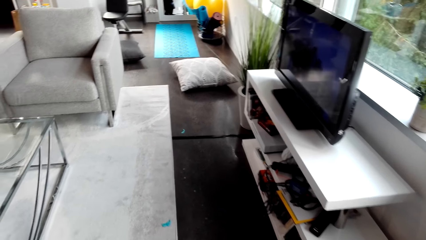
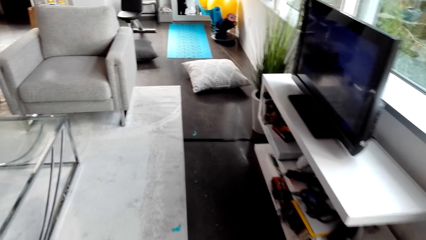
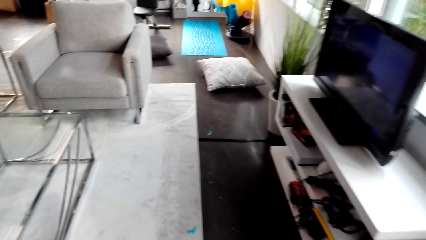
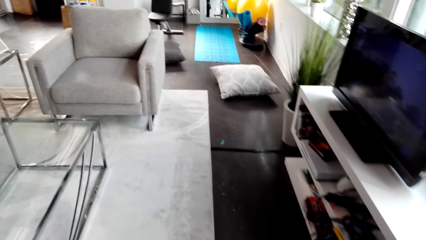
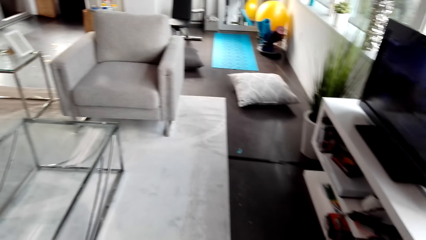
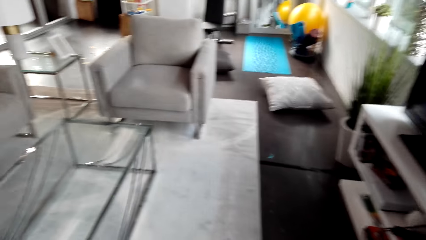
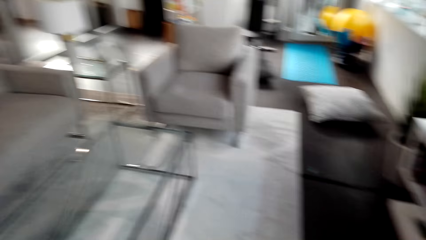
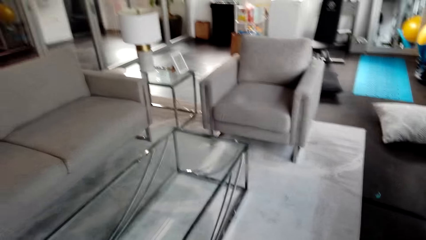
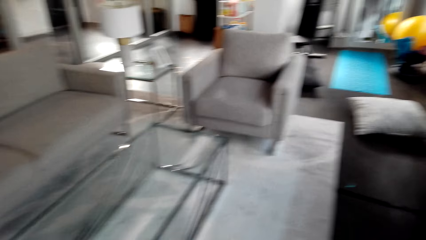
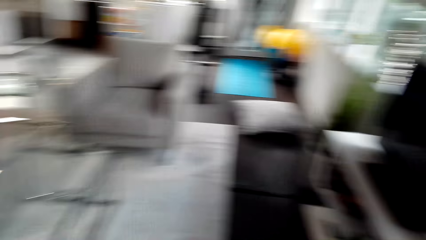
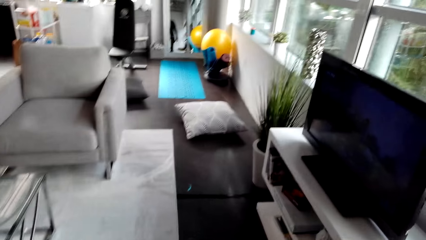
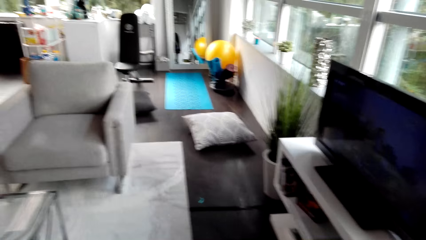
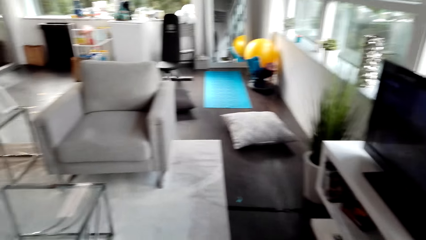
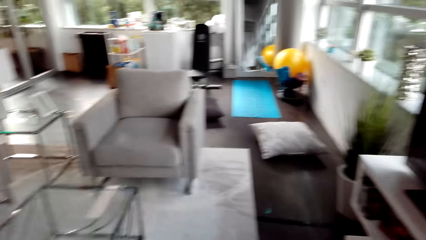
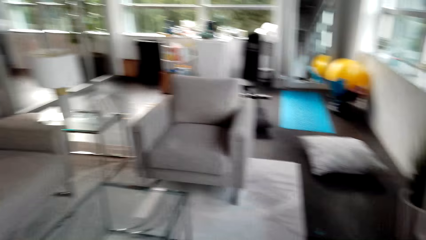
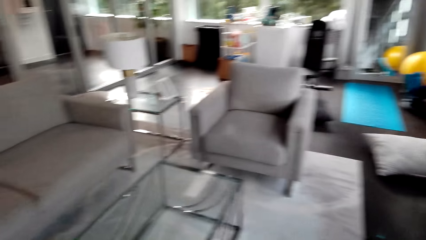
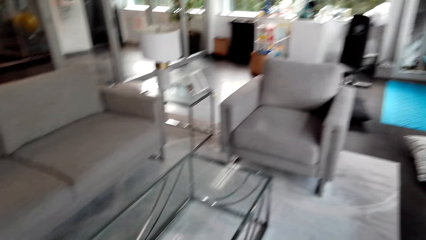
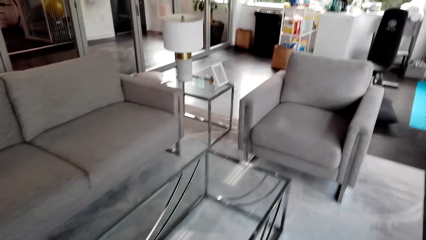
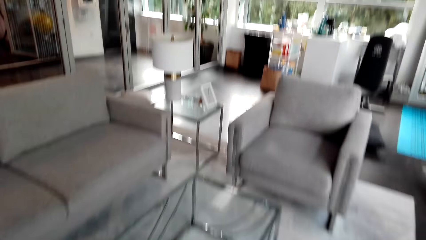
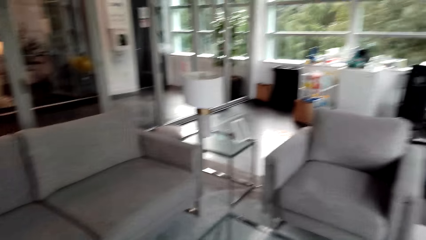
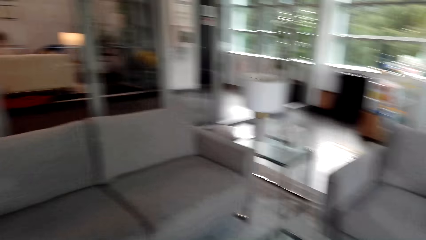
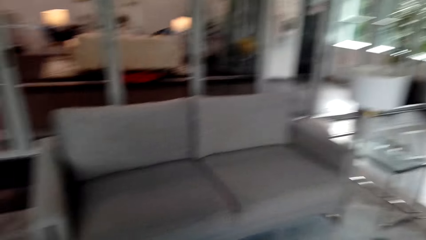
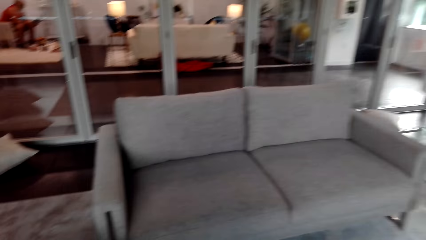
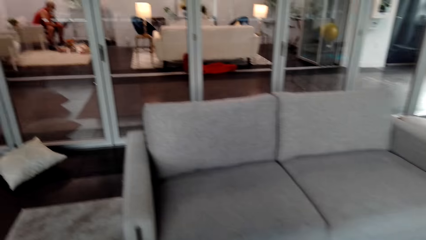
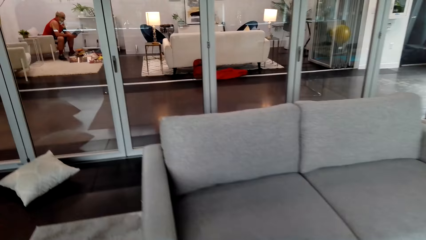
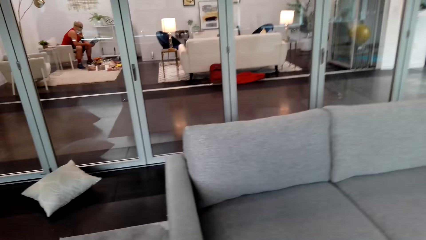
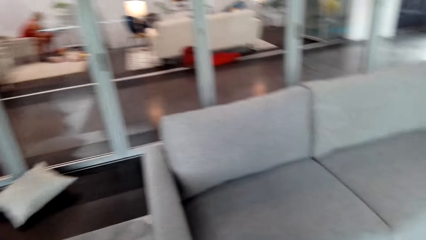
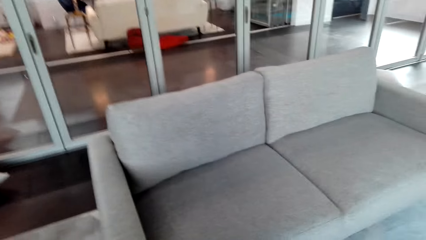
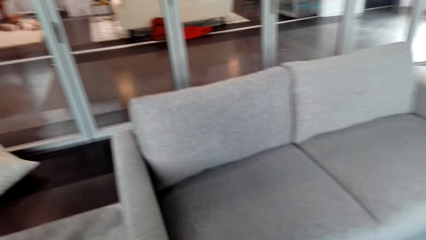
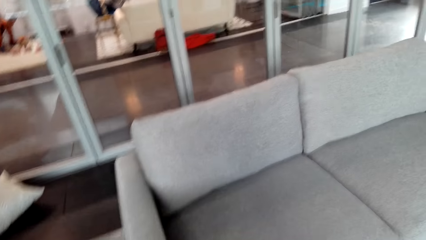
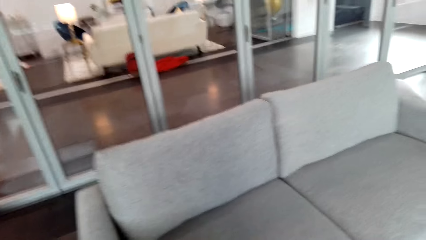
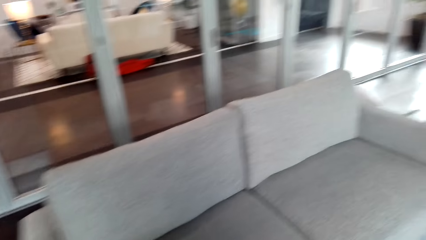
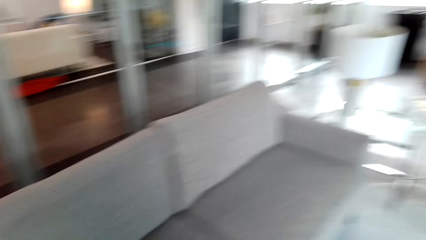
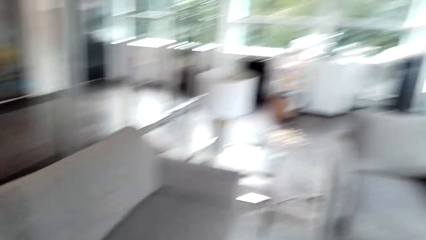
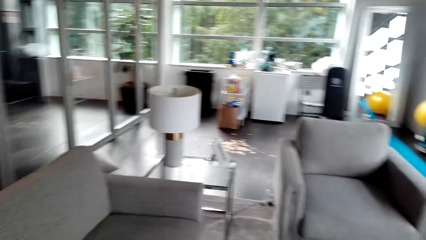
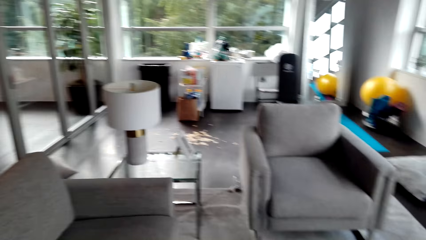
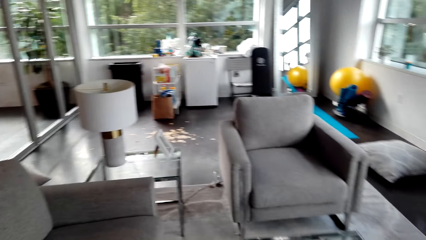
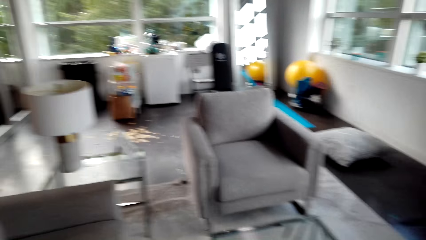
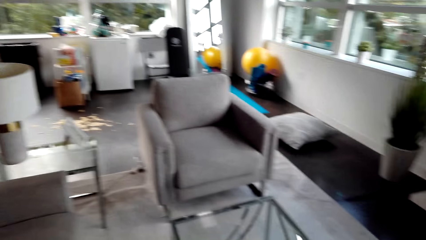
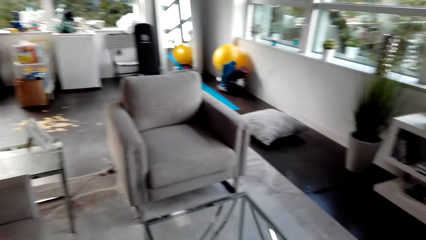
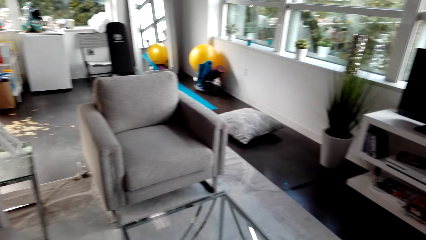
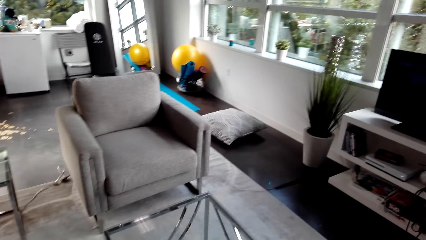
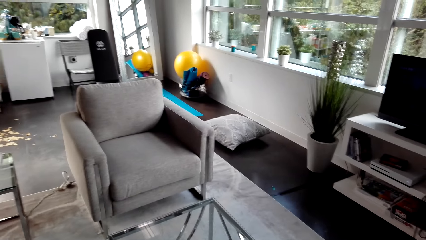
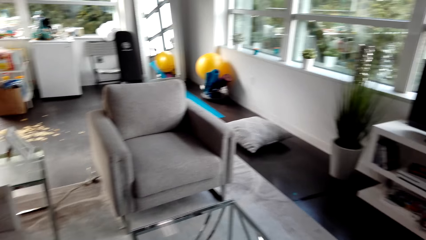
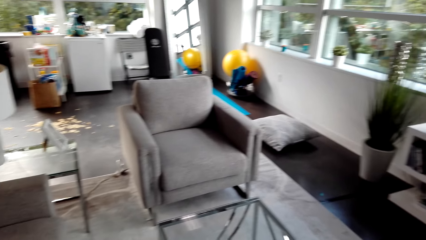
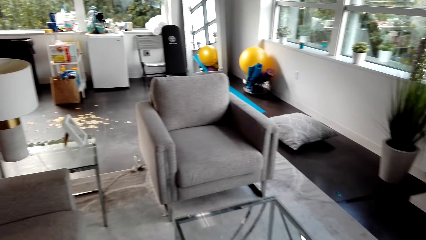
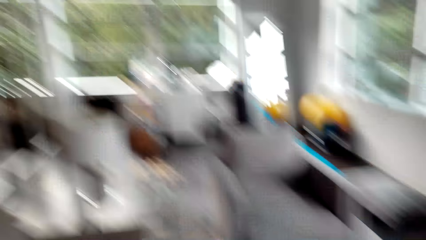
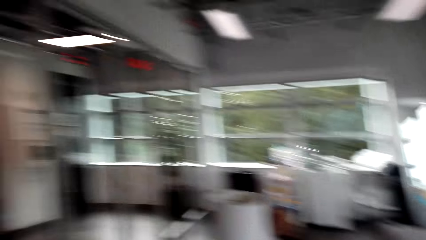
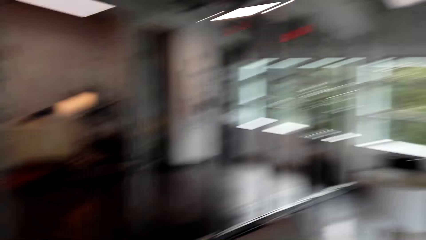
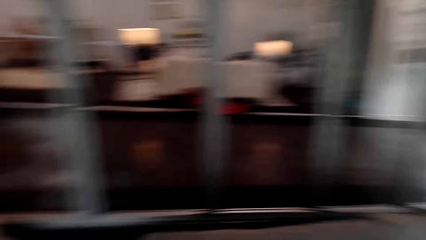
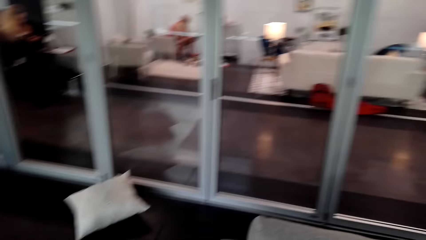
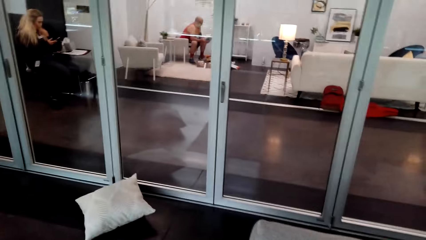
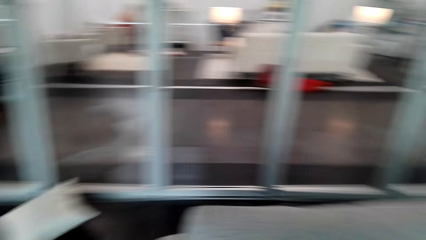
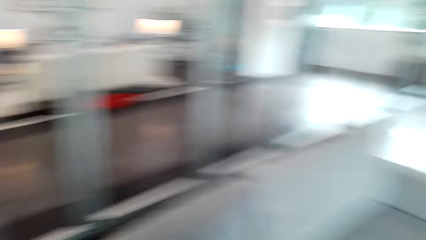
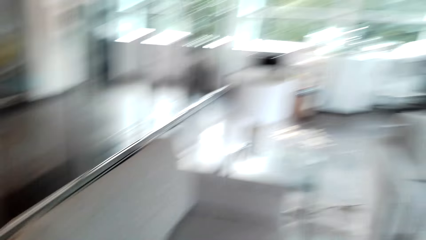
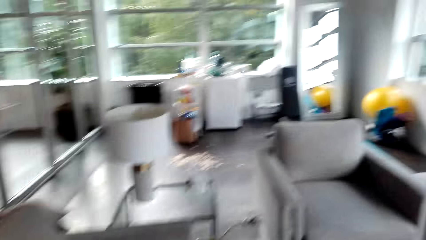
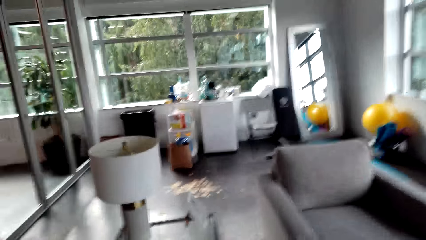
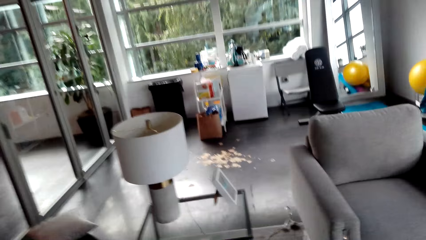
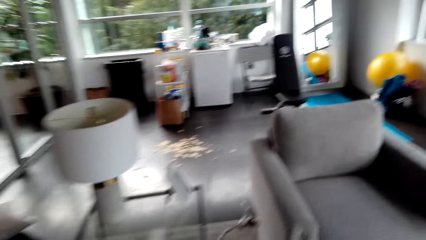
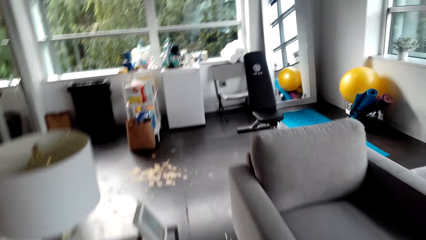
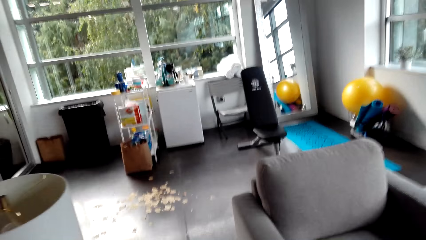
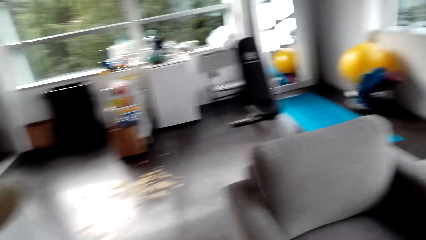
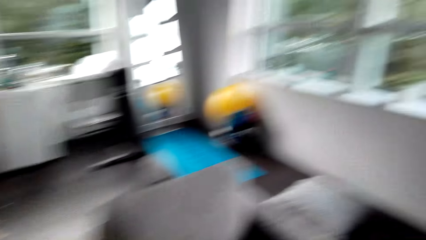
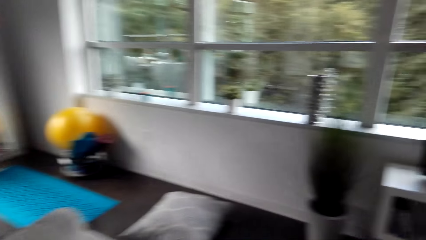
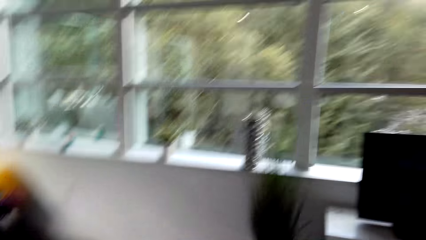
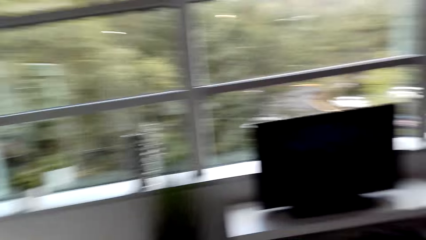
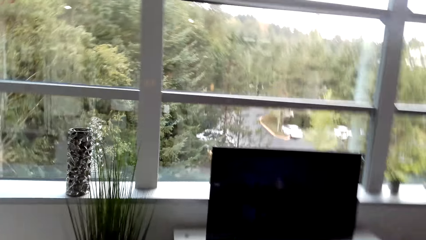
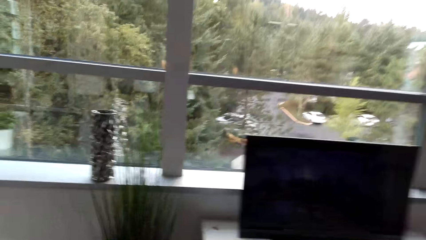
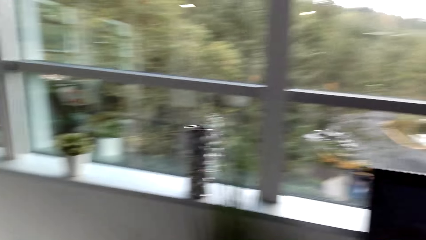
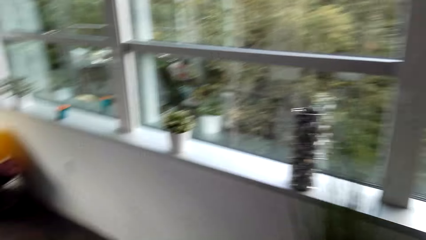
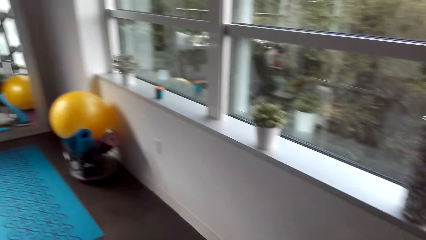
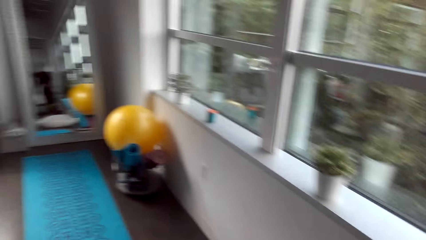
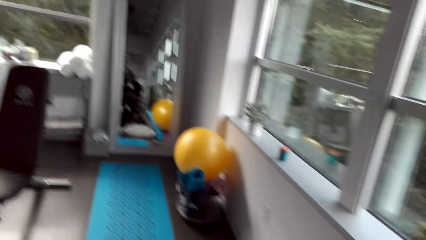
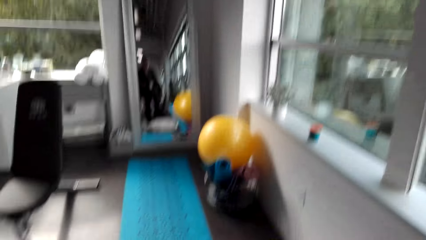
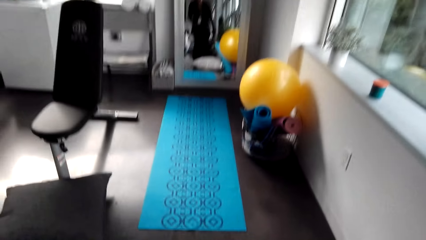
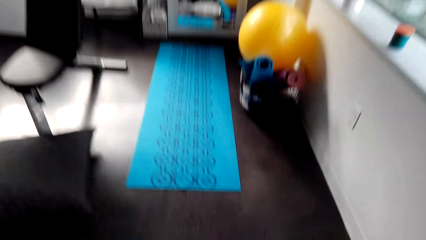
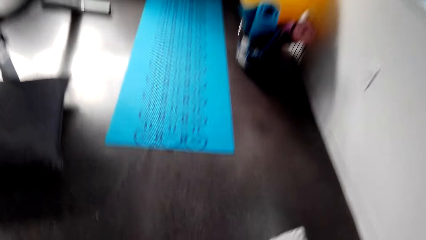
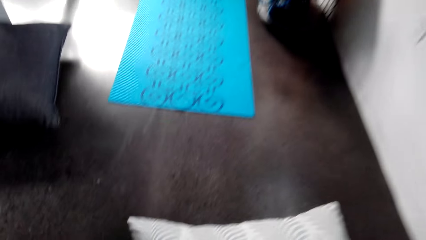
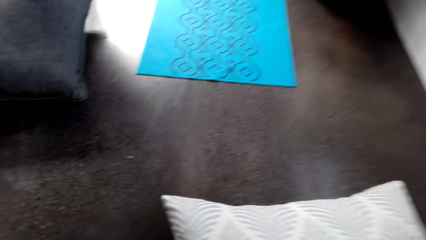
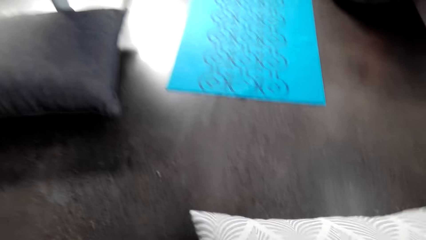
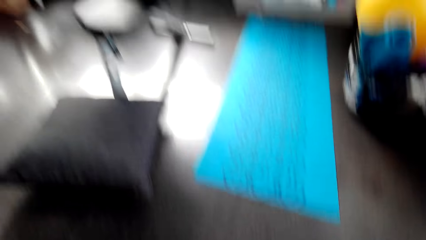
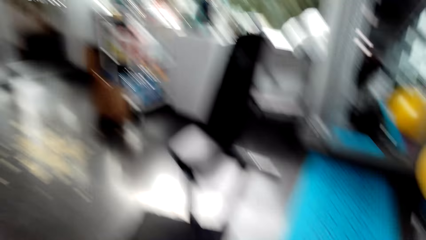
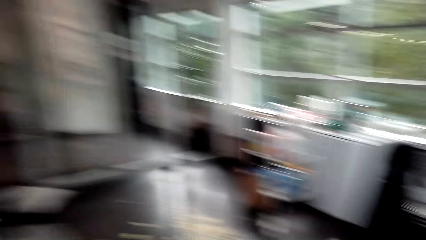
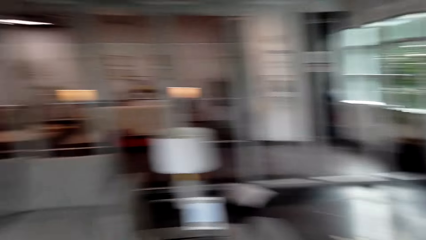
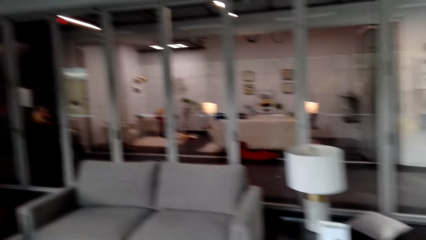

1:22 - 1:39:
The camera wearer watches the background.
